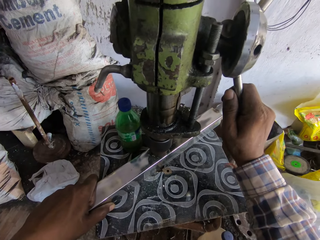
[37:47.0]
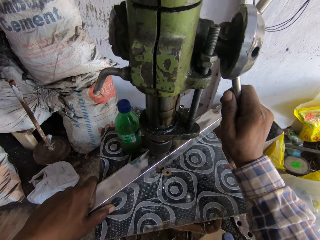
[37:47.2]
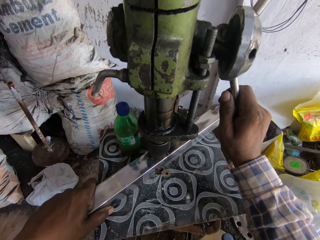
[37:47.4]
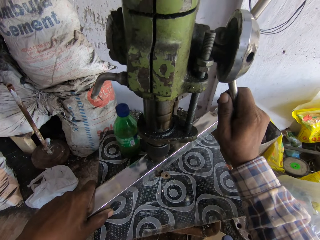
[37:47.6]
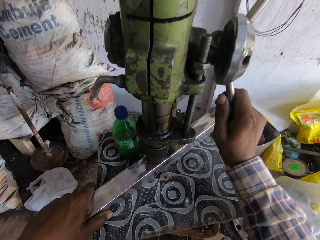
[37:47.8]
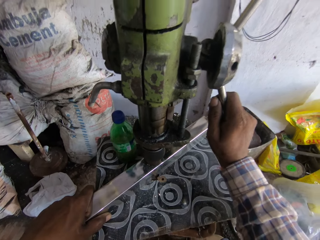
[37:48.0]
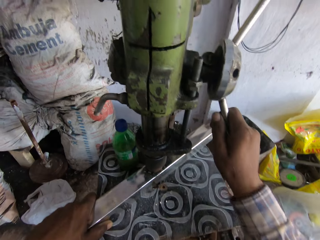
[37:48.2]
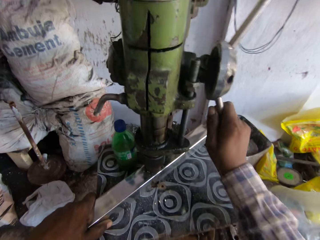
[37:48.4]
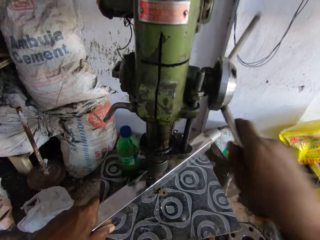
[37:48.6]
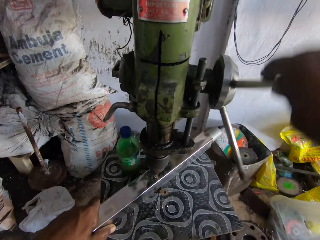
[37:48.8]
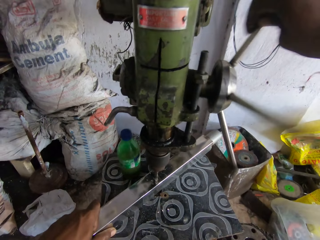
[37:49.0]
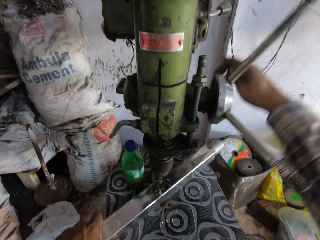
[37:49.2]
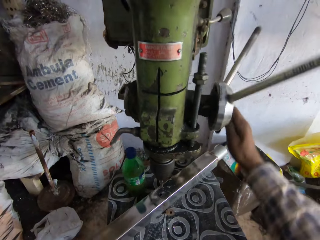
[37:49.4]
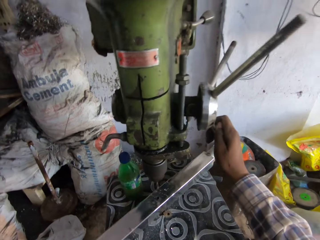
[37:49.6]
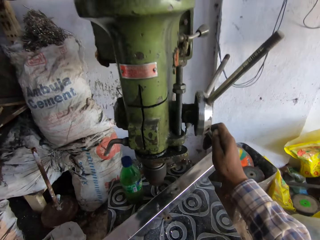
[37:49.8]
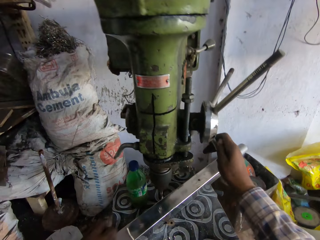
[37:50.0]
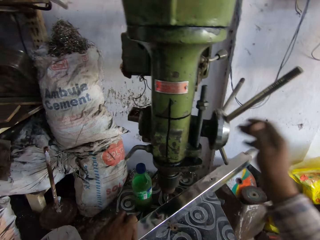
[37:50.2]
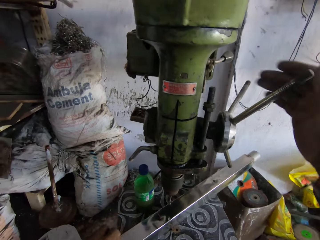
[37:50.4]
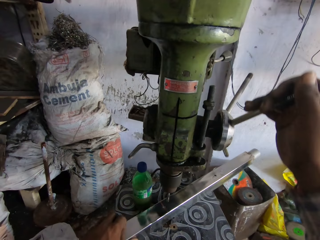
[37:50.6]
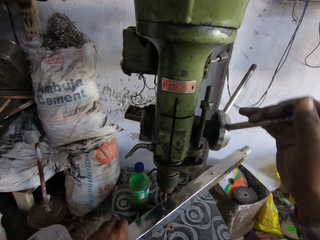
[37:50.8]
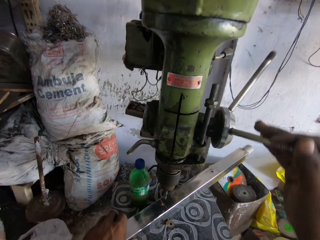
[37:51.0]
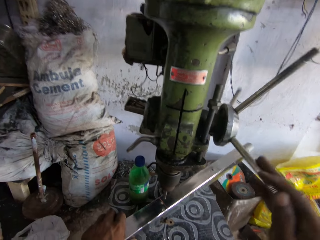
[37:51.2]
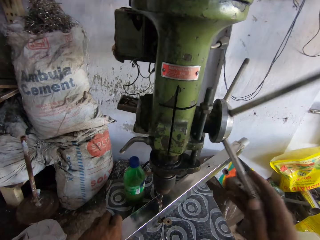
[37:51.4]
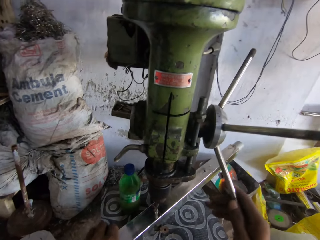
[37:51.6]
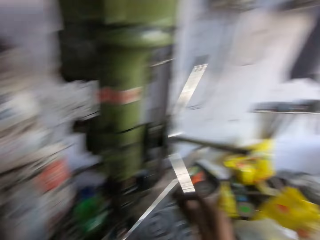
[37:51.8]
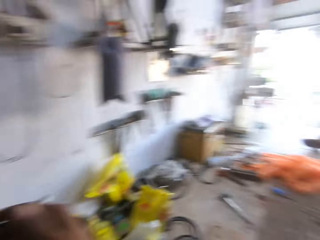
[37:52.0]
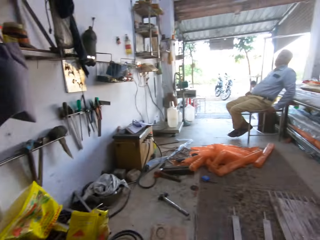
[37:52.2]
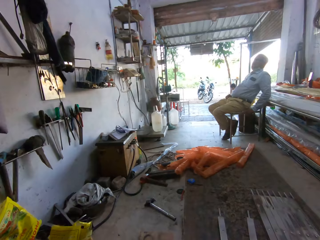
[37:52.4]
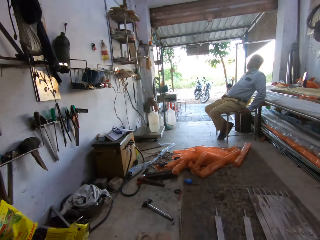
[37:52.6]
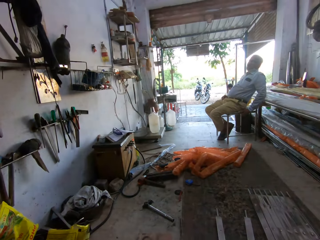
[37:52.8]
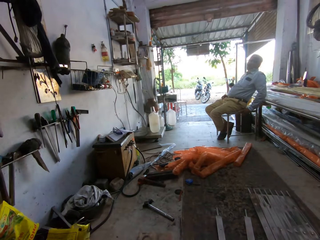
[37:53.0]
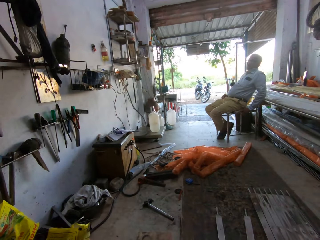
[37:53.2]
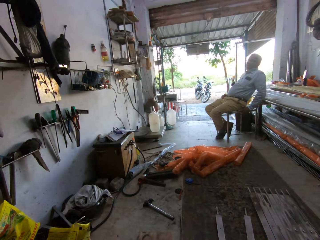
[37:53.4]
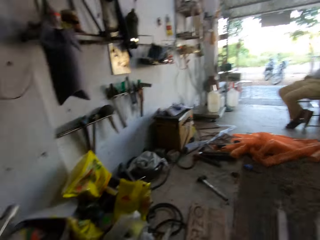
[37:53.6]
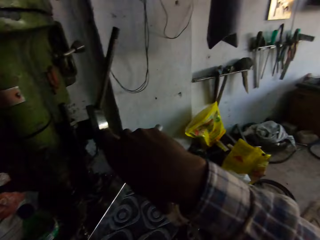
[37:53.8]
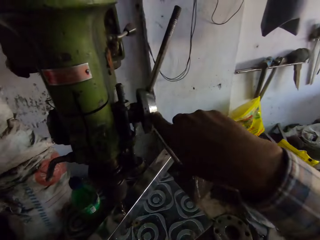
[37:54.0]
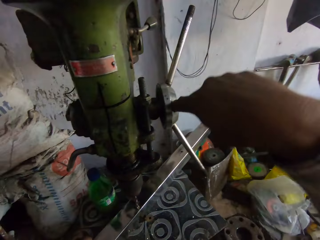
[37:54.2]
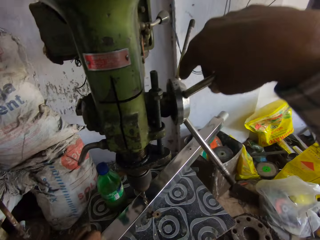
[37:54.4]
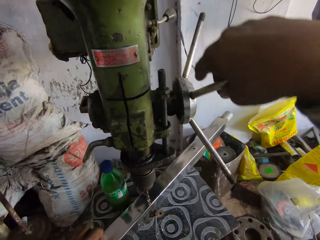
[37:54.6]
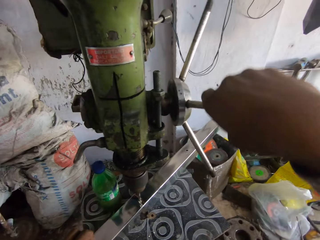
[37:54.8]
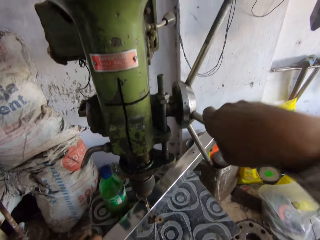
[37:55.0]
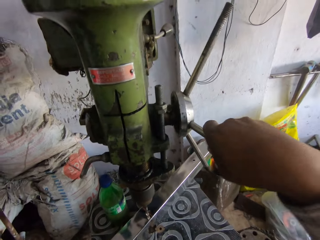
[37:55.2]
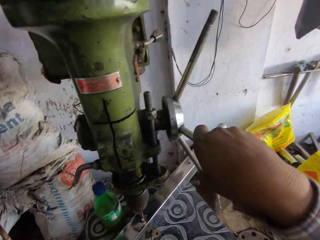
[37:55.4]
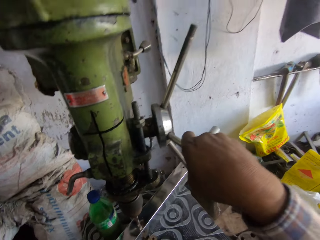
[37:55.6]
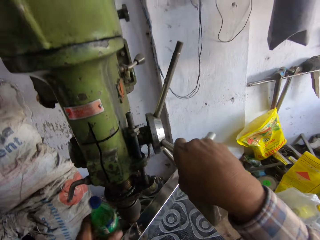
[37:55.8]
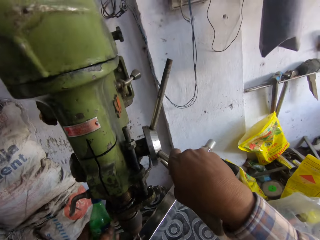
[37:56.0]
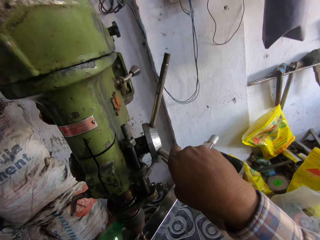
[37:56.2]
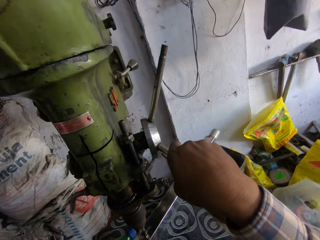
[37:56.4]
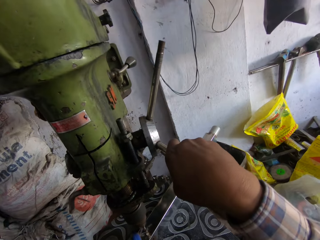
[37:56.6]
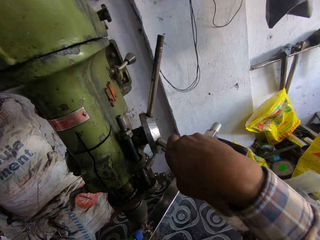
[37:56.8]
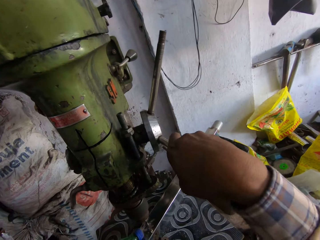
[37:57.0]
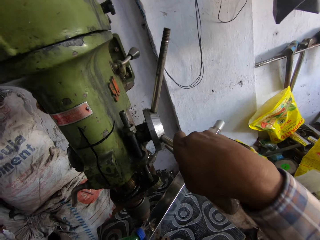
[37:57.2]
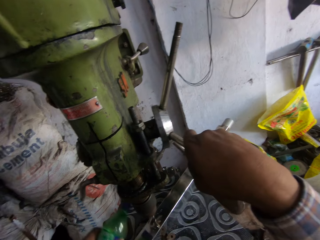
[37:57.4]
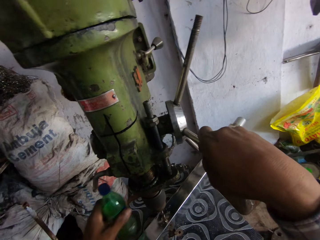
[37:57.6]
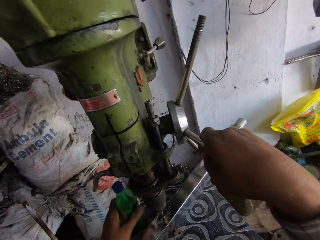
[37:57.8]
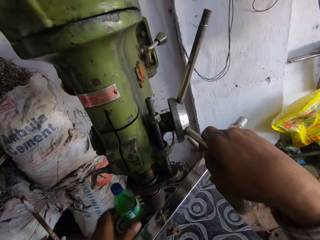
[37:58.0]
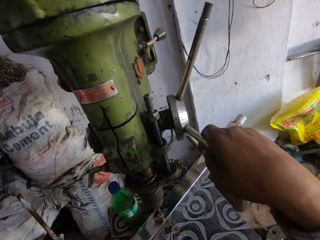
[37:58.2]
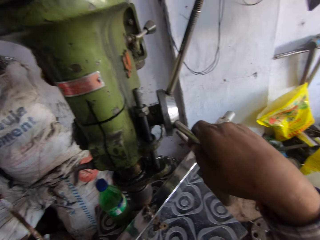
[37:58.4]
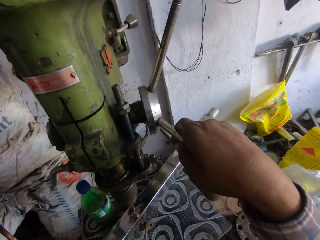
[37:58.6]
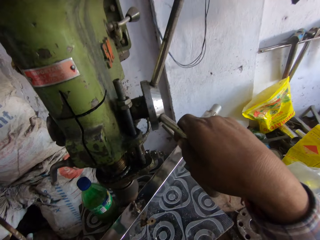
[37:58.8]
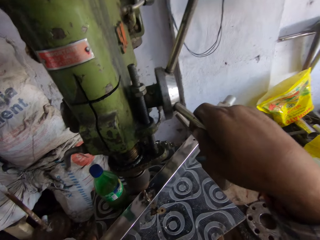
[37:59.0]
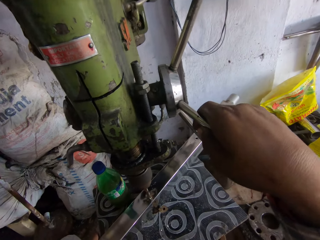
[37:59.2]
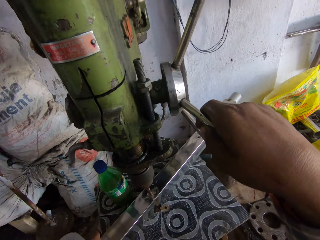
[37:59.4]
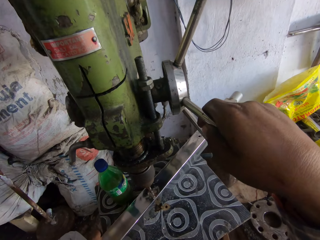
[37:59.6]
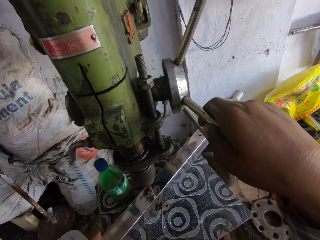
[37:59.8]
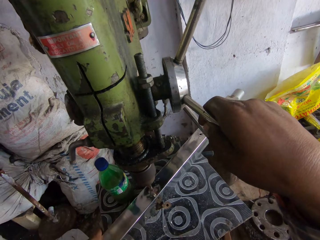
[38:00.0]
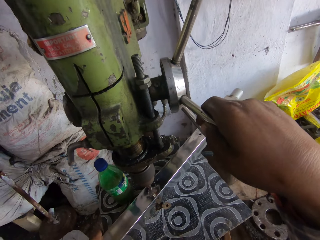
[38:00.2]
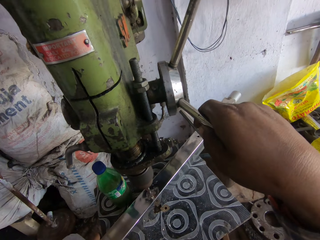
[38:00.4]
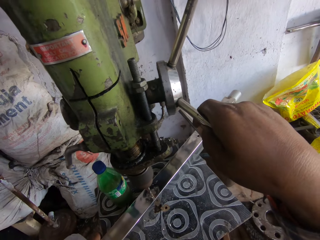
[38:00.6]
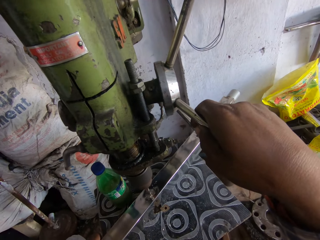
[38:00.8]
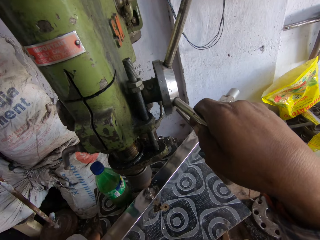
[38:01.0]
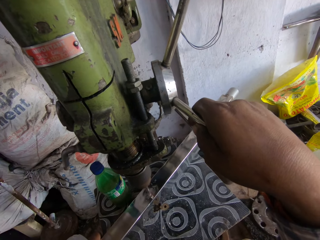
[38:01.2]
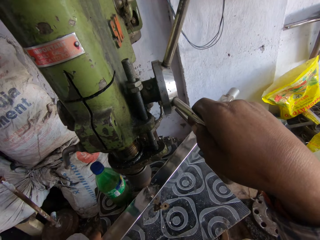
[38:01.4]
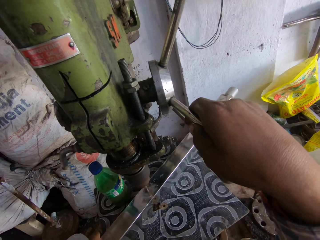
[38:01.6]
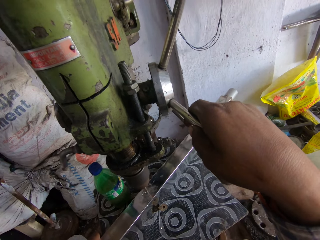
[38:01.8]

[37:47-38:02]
The camera wearer adjusts the driller. They look around the room. They pick up the bottle. They put liquid on the machine. They drill the hole on the metal. They drop the bottle on the table. They drill the hole on the metal.

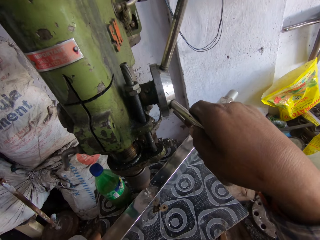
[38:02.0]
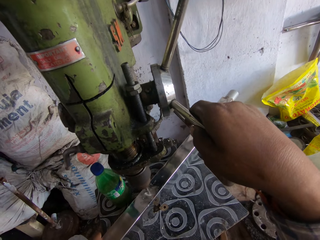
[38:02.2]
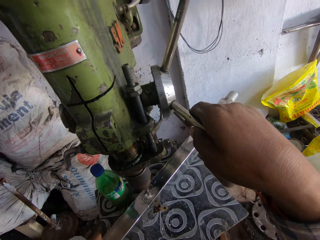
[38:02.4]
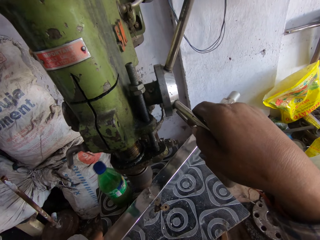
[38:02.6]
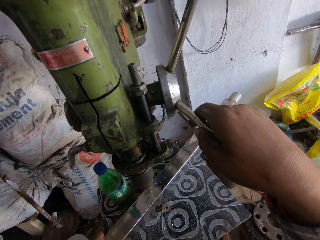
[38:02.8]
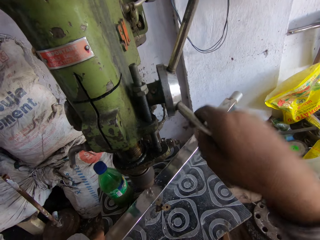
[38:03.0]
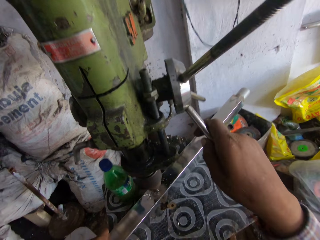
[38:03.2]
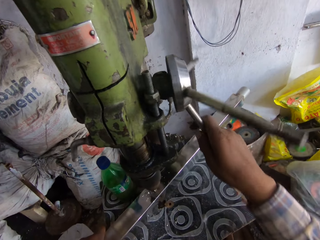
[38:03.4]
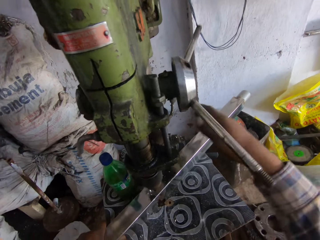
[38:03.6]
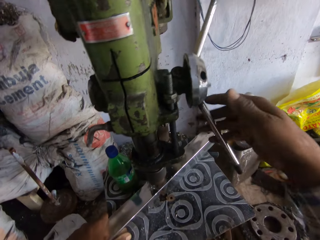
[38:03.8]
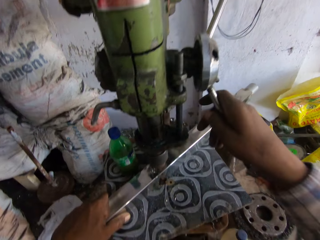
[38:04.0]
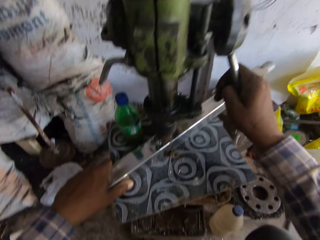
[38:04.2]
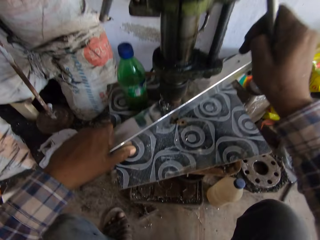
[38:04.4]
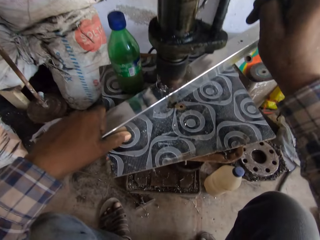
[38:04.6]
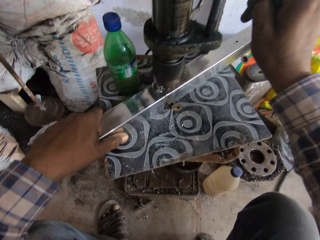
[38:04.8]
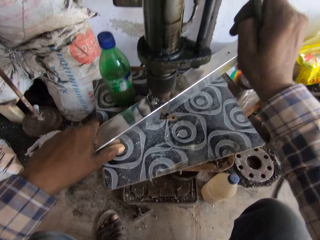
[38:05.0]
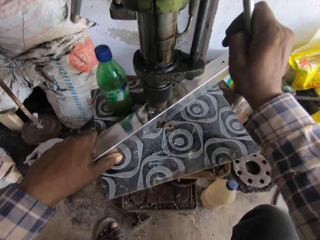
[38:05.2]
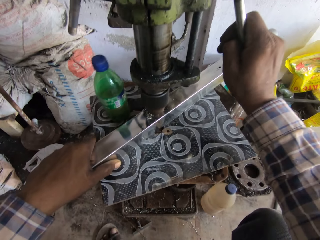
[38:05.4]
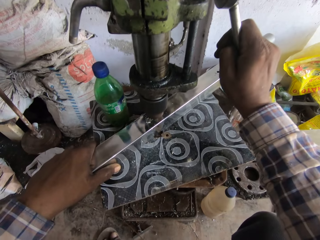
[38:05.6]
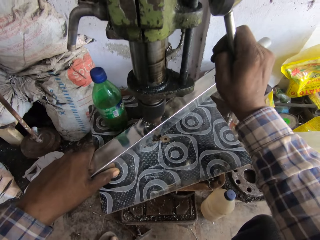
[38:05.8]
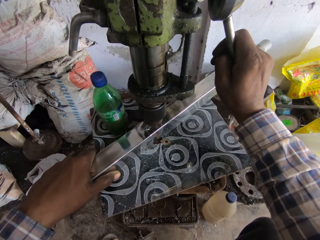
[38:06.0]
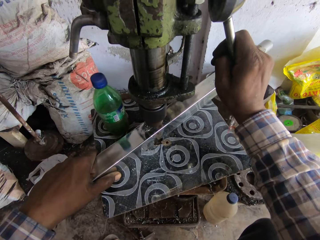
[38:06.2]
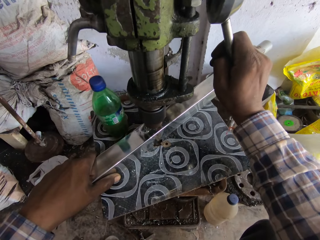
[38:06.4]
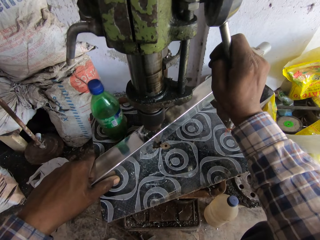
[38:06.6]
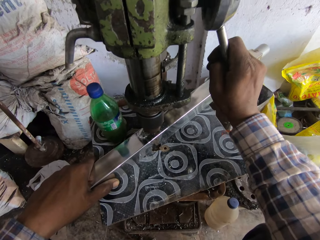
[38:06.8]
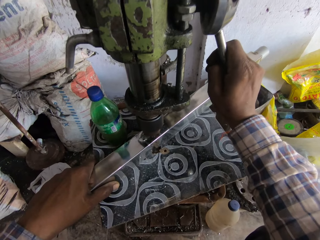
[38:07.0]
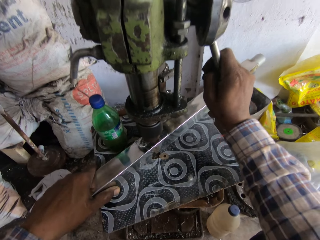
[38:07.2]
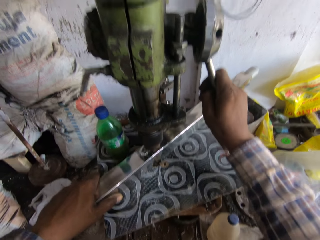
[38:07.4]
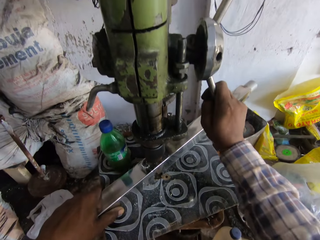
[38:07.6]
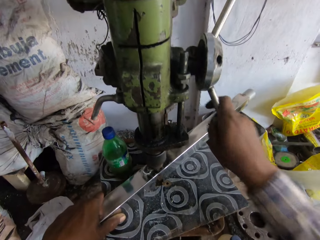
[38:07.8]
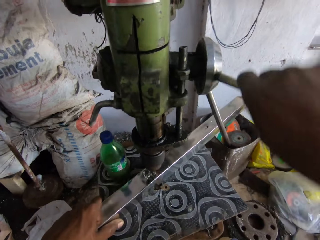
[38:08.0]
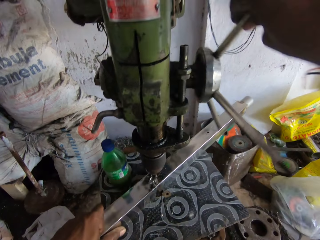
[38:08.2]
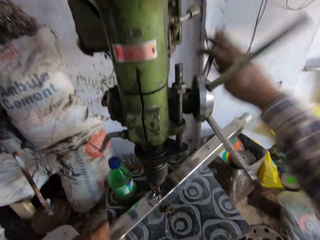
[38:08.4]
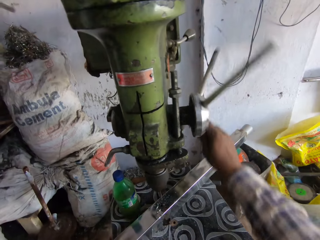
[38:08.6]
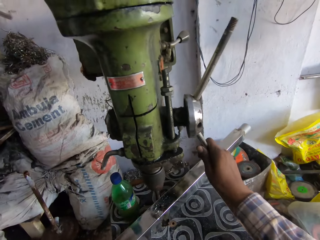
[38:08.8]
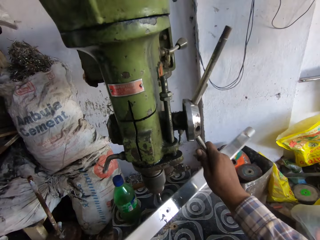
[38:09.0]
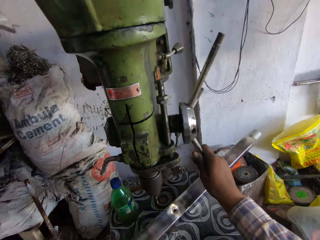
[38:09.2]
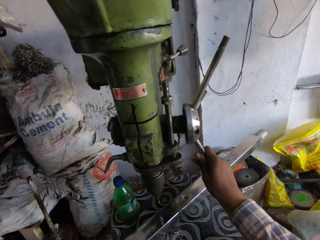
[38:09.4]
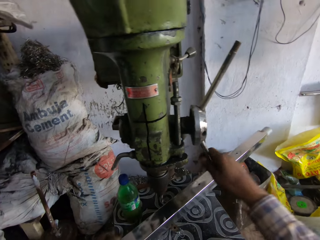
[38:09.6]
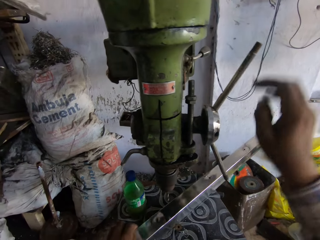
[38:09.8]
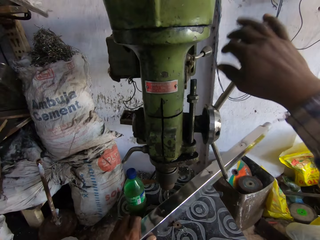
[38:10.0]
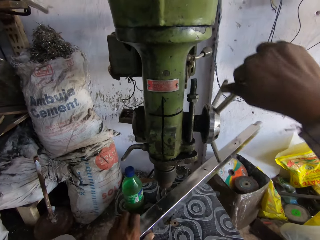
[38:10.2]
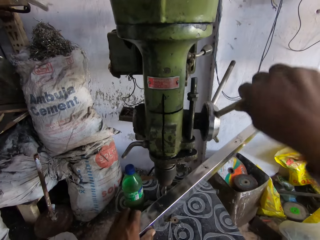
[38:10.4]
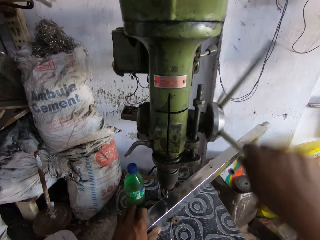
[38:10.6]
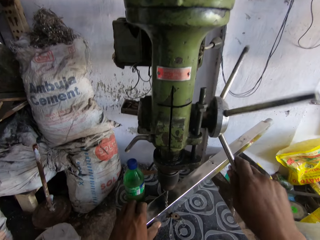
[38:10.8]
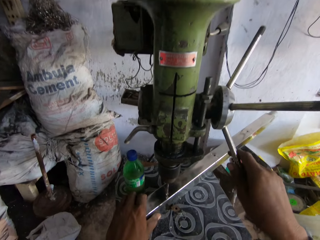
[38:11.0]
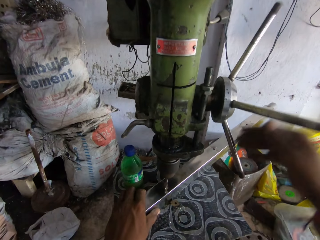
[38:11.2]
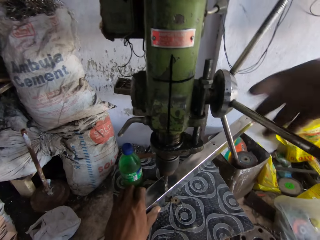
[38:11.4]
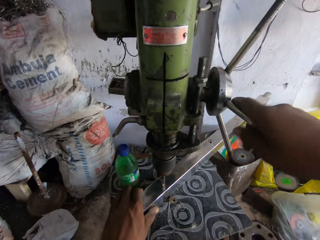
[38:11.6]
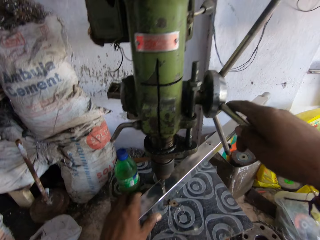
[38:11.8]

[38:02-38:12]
The camera wearer adjusts the driller. They pick up the bottle. They turn the metal around.
